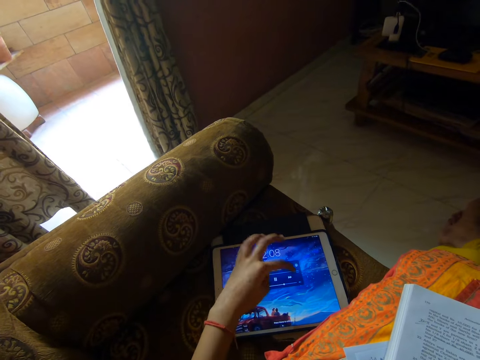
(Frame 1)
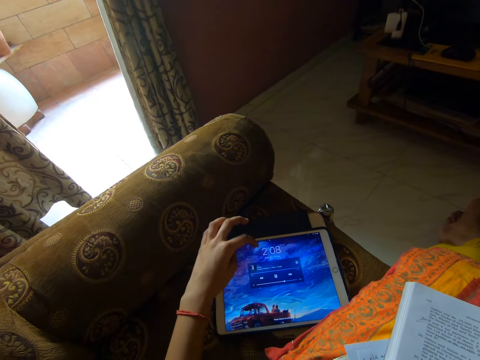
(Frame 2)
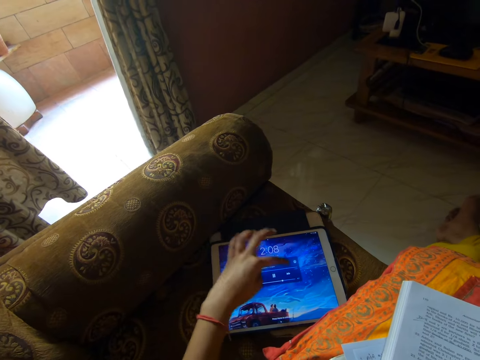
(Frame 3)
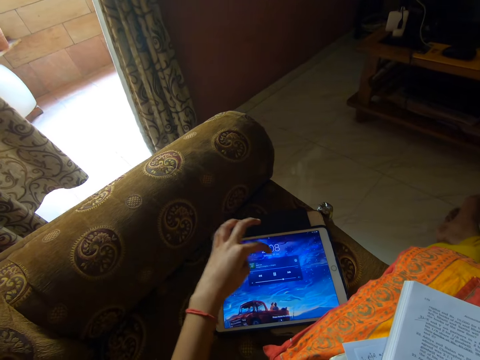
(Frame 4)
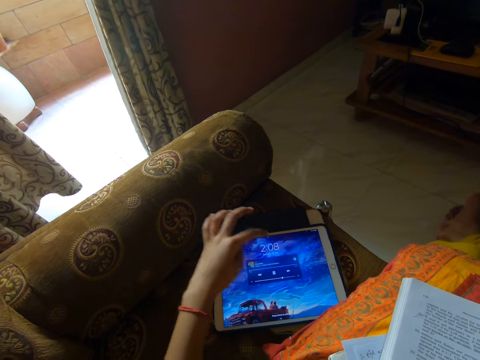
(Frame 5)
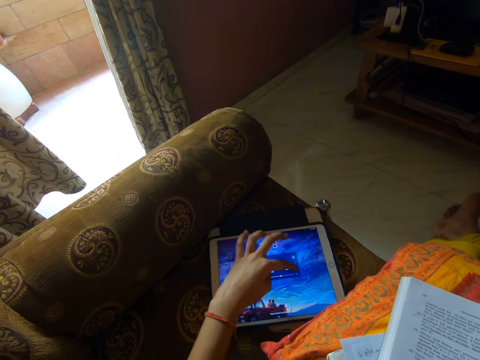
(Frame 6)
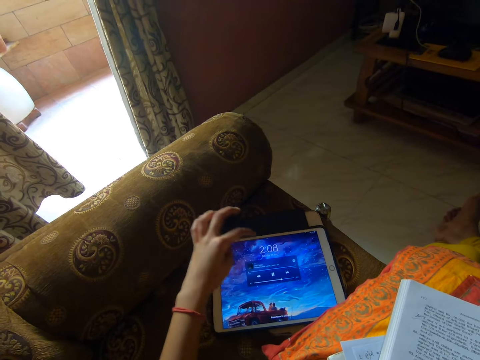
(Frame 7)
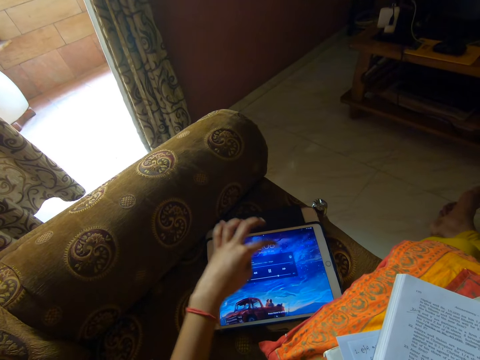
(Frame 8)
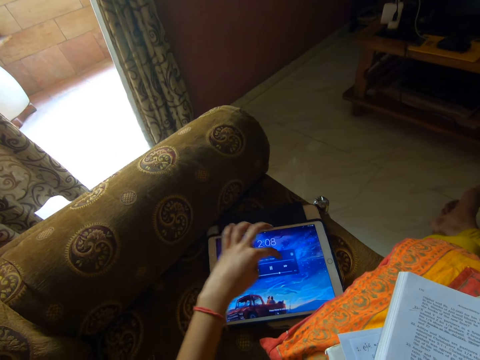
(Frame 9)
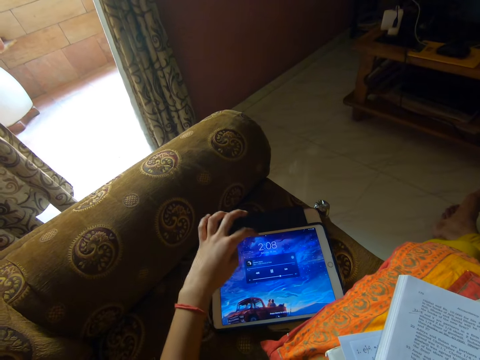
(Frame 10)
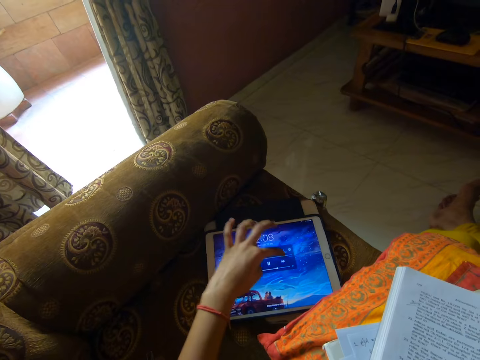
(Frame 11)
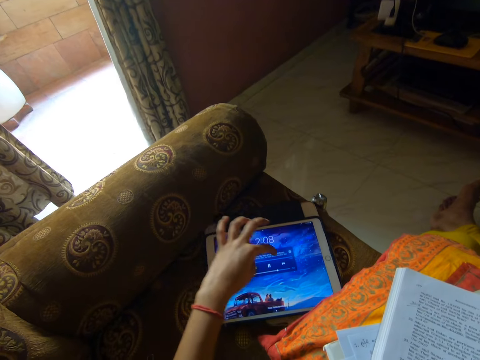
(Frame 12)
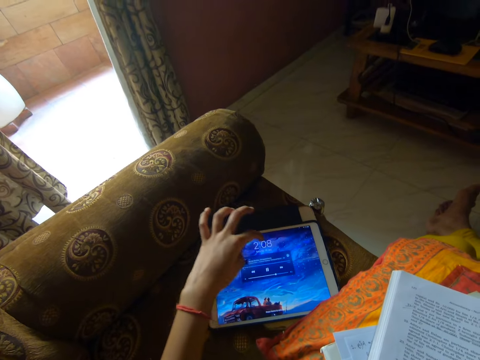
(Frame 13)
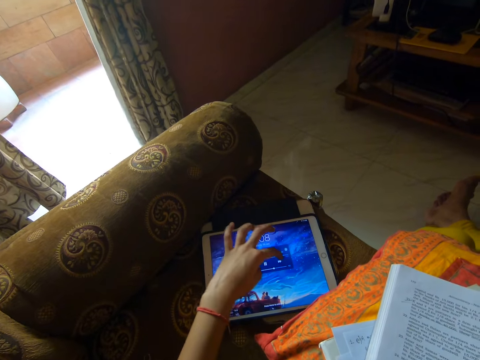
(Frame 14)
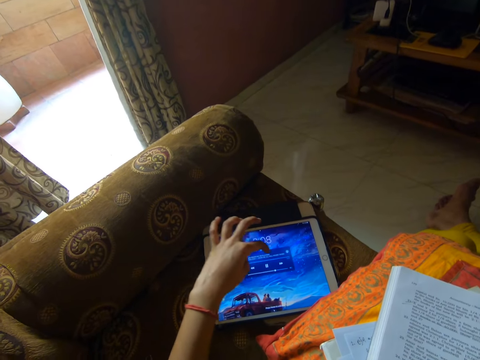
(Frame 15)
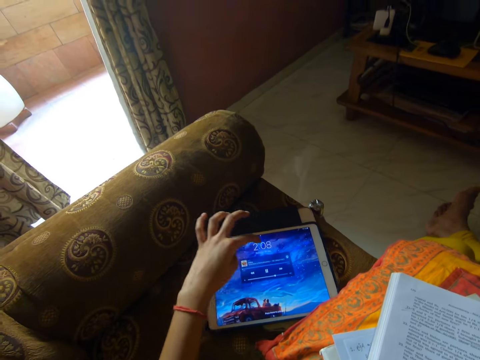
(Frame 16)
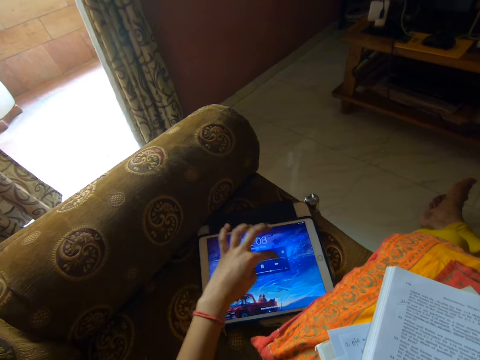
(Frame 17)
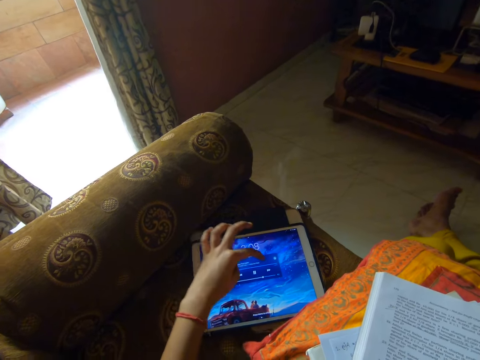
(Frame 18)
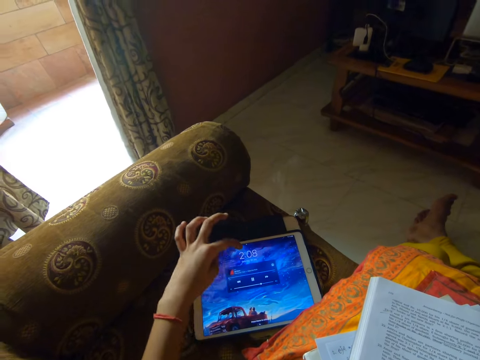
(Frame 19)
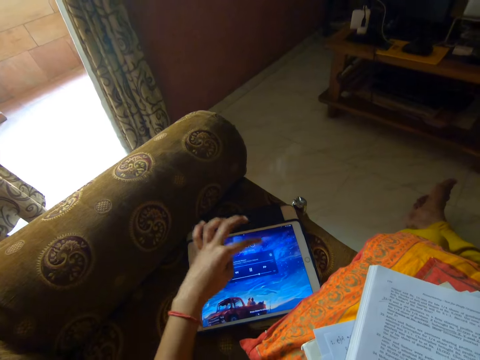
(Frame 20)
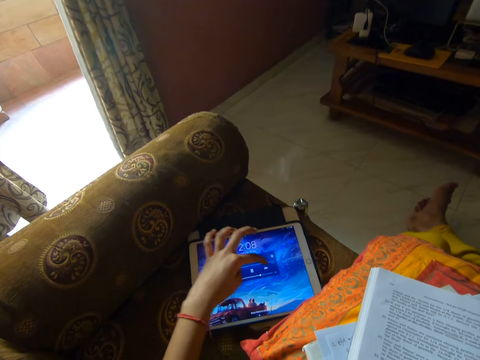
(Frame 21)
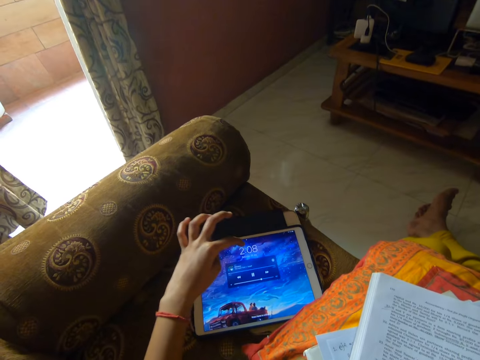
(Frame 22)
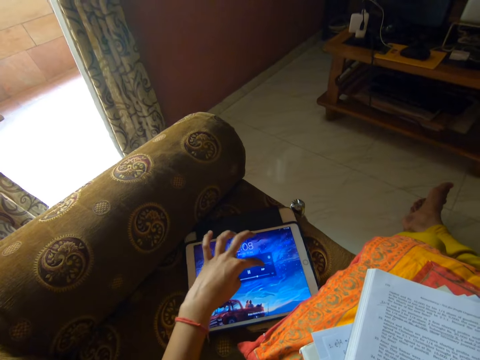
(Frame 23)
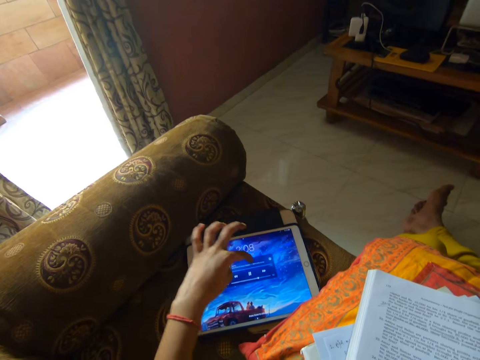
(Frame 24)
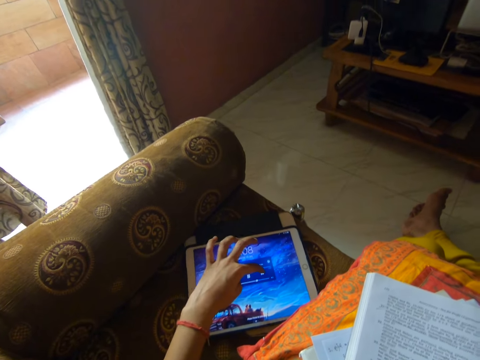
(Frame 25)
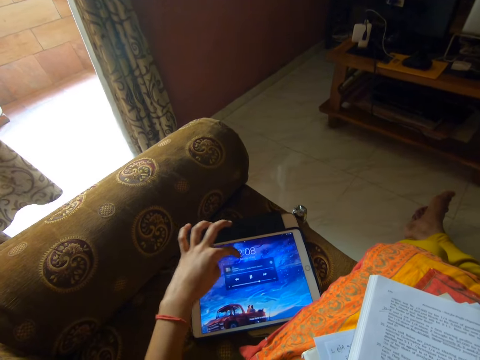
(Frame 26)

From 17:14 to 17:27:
The camera wearer operates the tablet. They operate the tablet again.

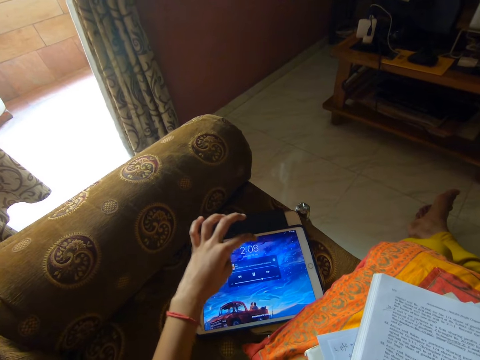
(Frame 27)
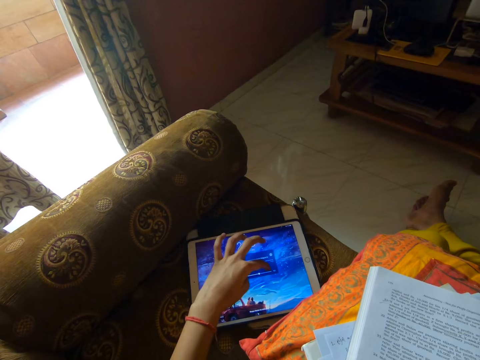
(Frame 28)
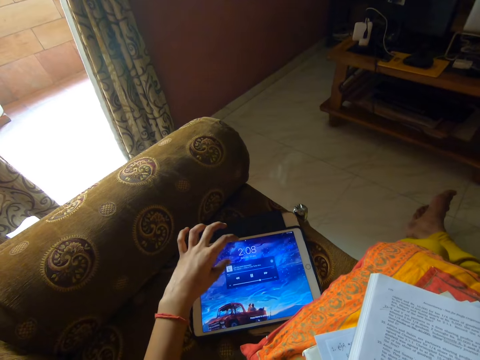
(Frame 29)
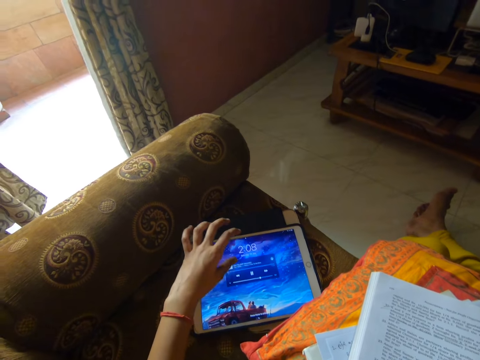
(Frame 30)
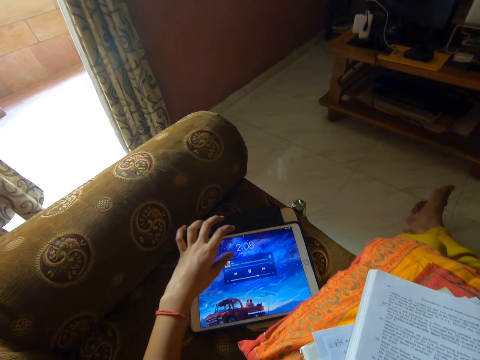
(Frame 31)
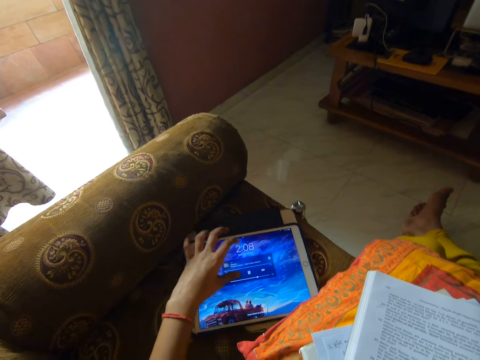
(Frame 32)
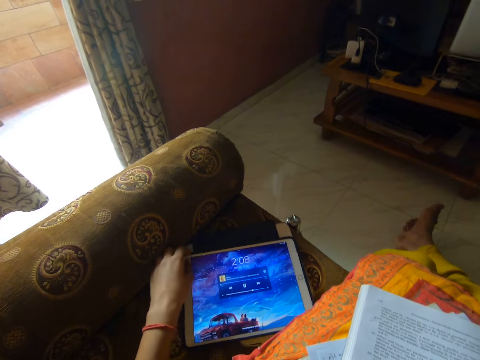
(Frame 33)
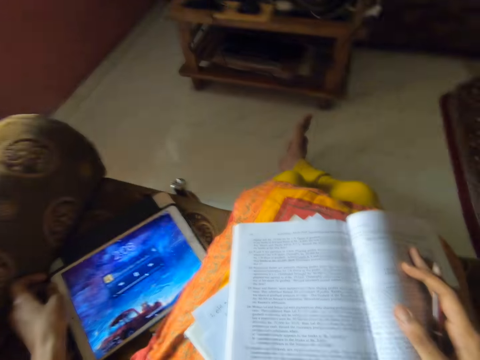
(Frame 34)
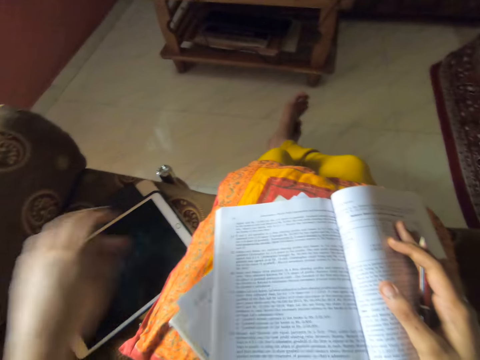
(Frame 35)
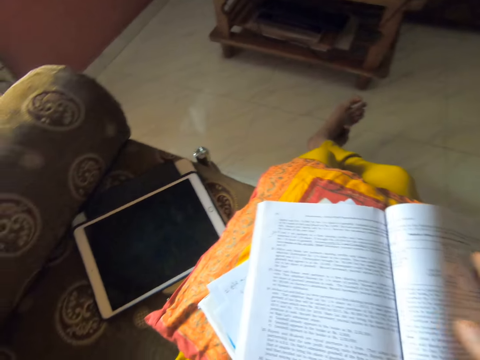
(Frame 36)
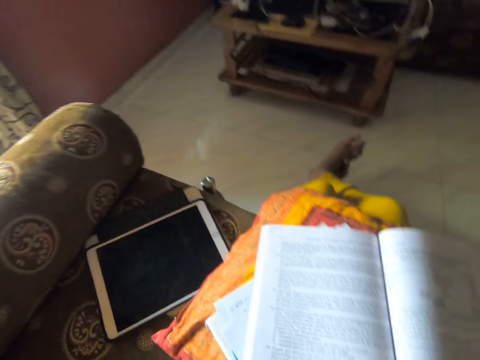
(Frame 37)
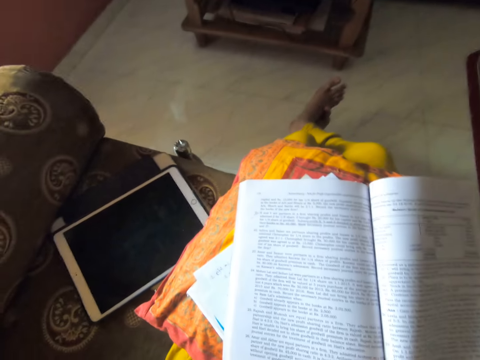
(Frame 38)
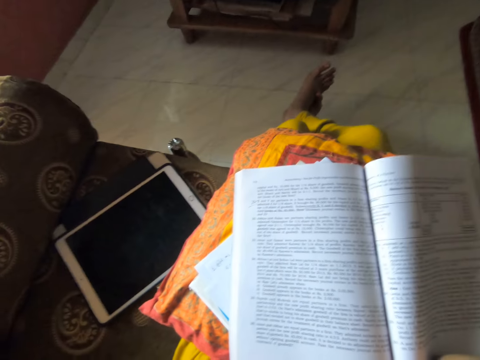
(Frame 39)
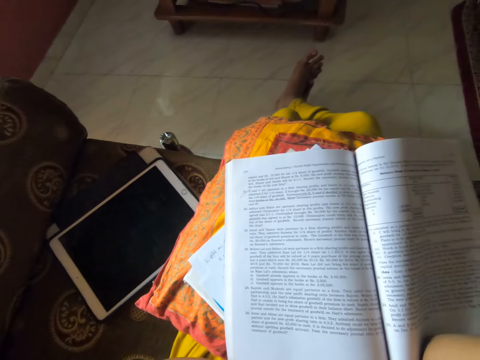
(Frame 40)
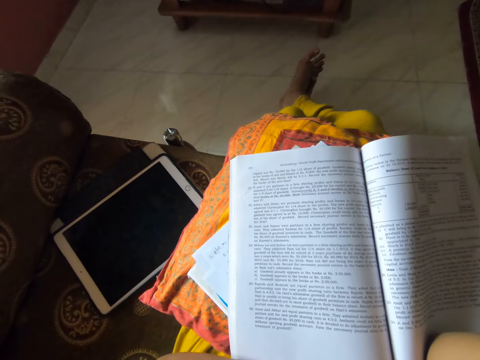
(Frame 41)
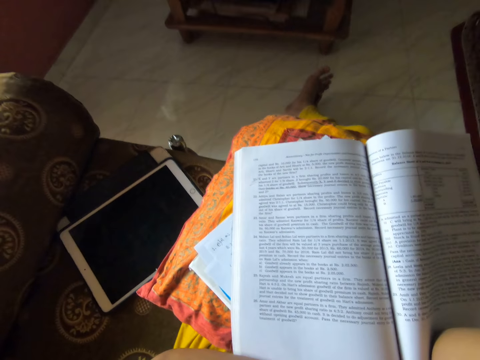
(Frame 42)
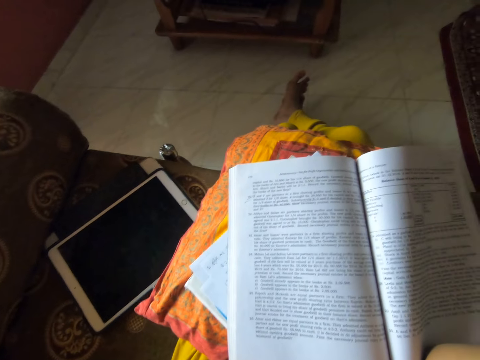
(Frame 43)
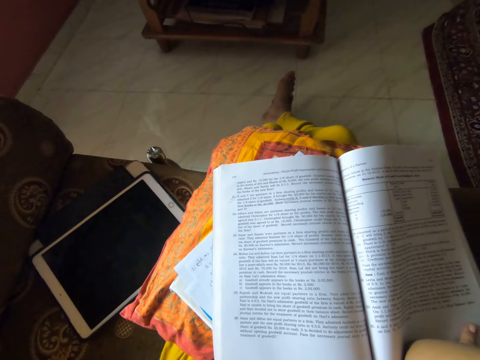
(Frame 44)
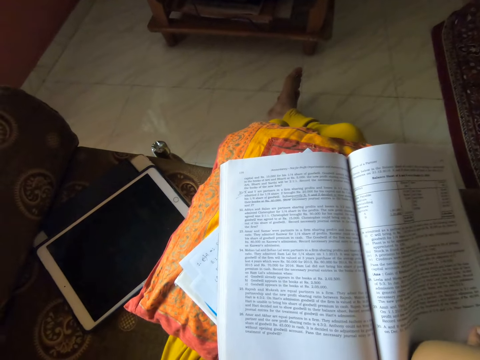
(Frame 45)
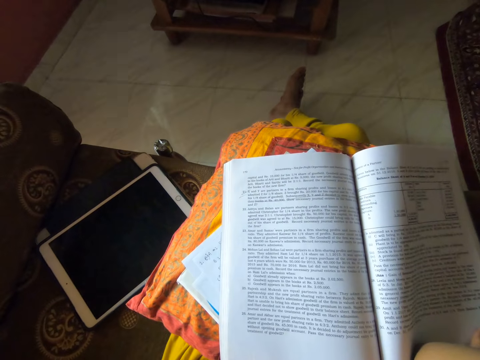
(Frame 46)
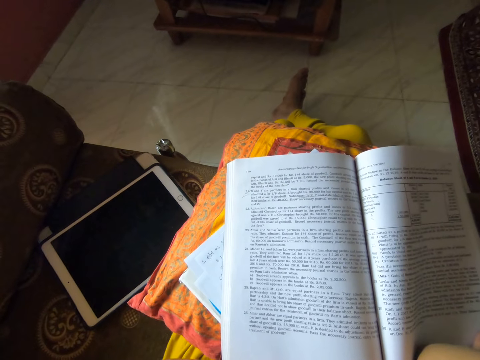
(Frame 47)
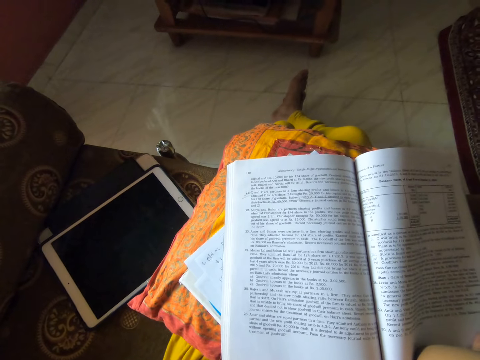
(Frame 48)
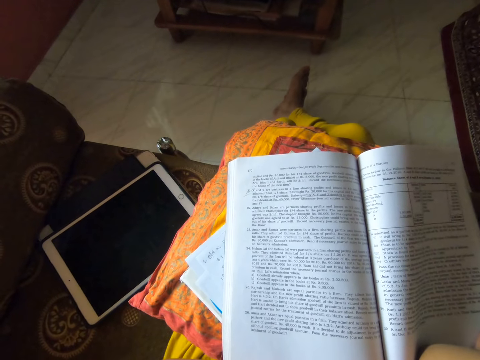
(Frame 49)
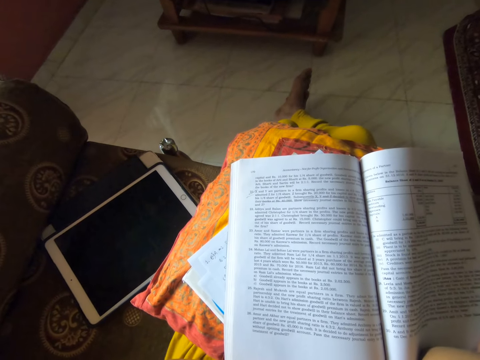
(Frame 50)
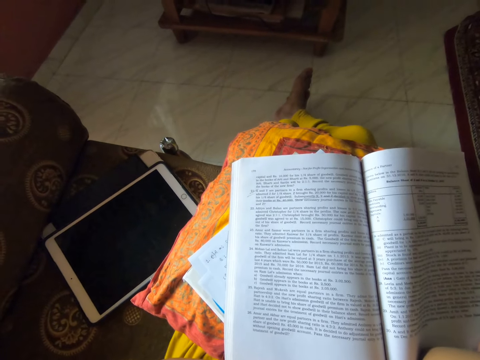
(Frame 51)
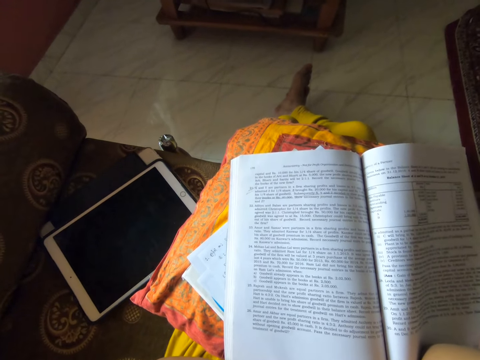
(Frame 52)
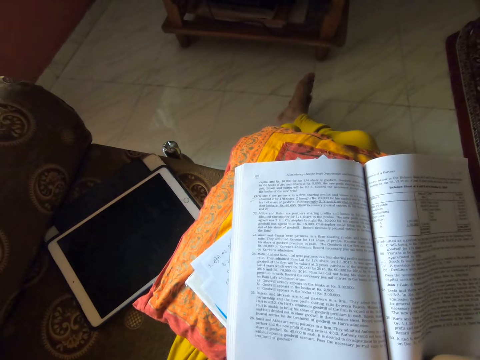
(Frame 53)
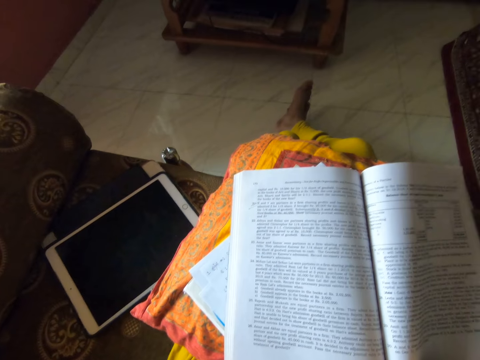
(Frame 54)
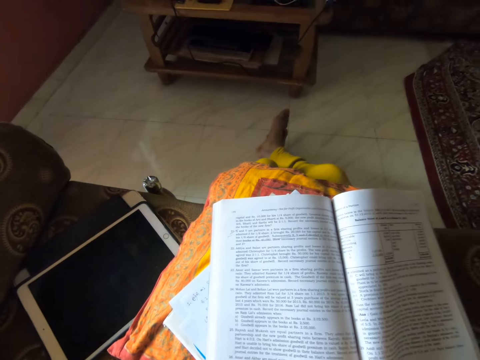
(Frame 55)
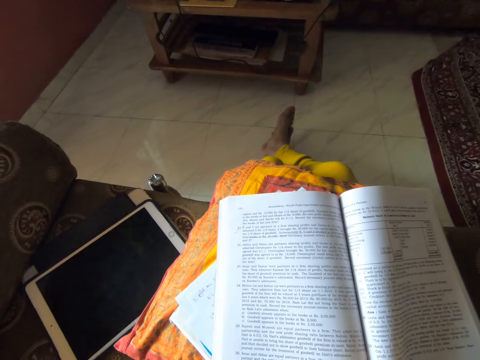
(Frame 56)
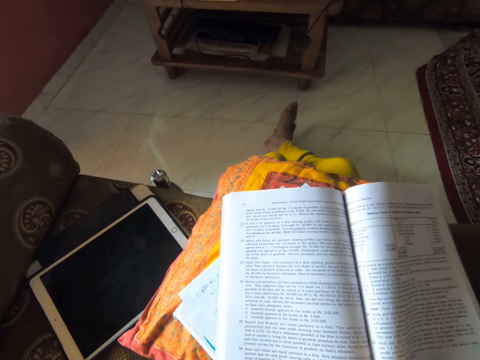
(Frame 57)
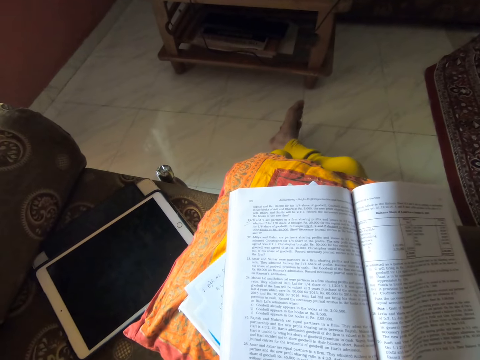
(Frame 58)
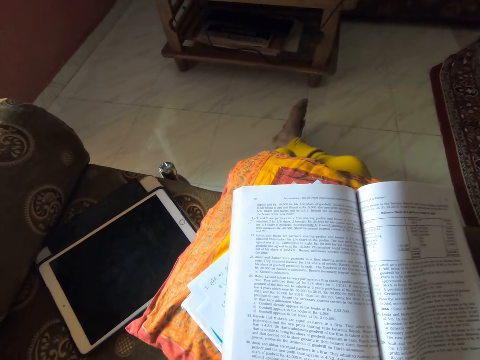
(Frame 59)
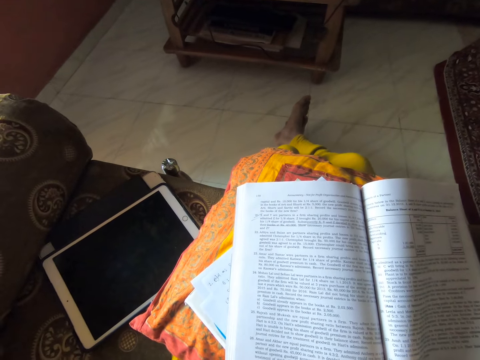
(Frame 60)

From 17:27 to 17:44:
The camera wearer operates the tablet. They look at a book. They read the book. They stare at the book. They sing along to the background song.
